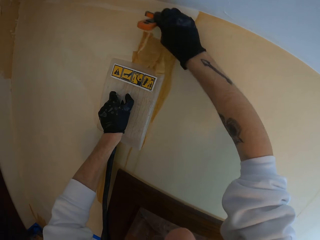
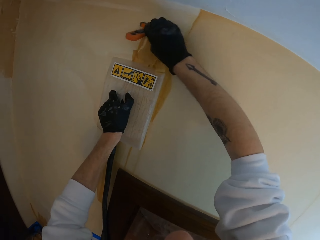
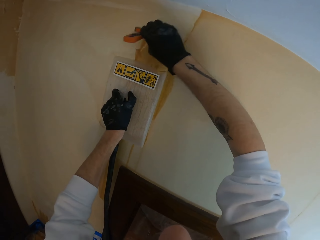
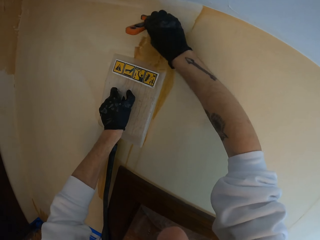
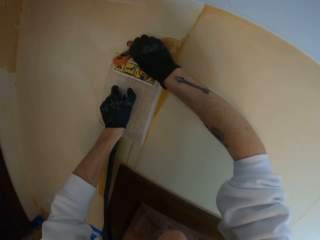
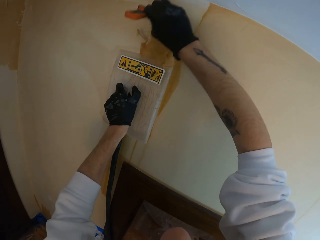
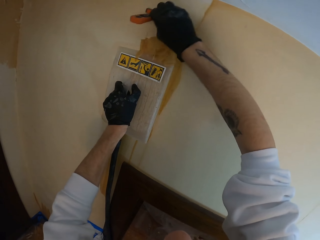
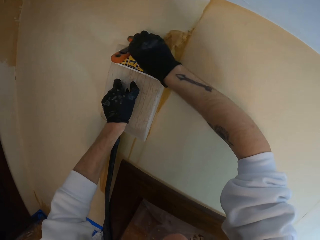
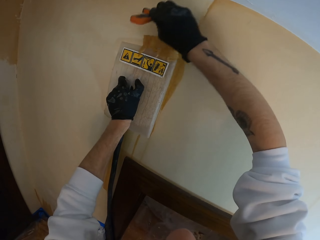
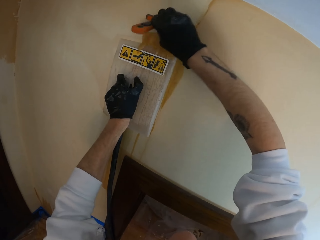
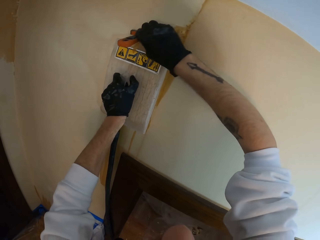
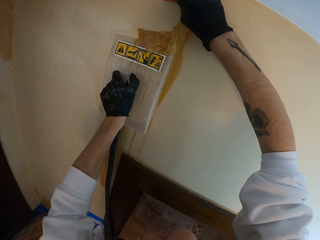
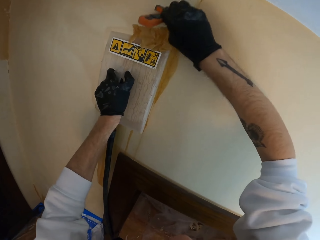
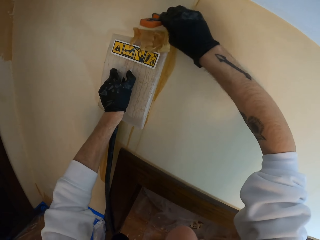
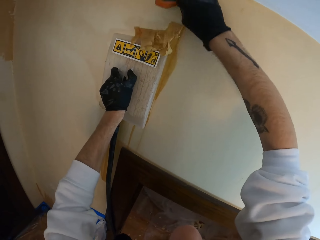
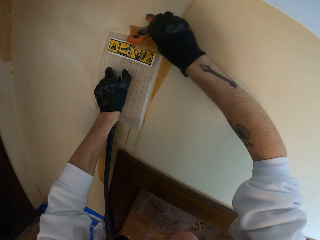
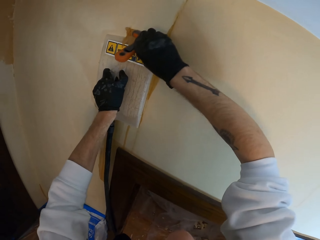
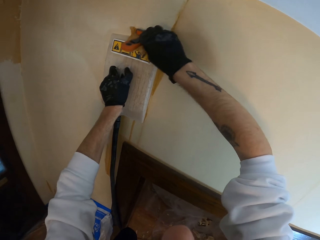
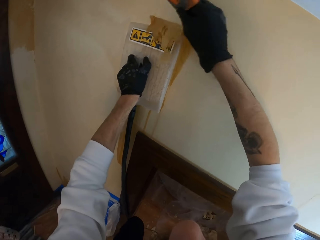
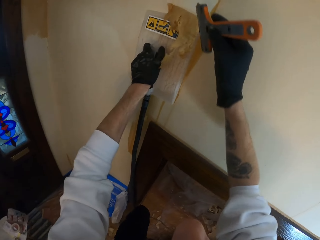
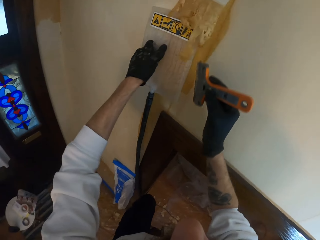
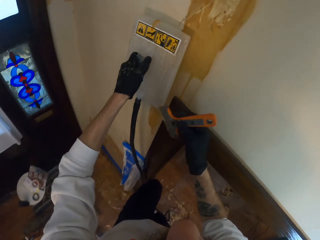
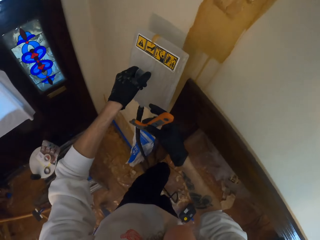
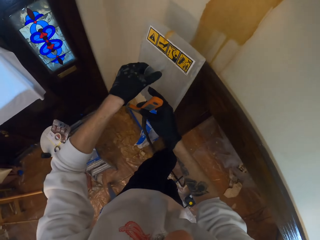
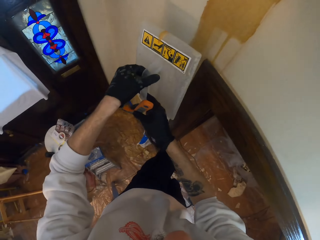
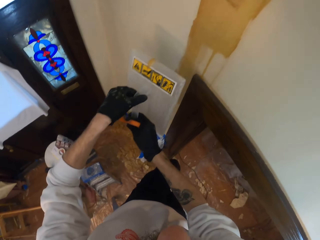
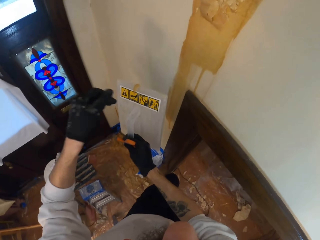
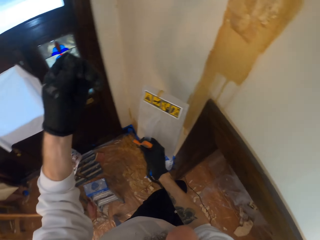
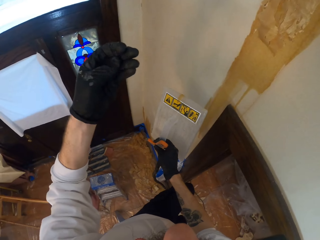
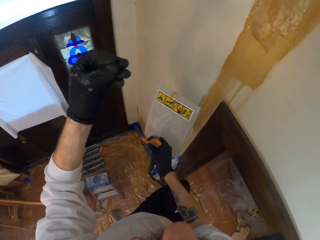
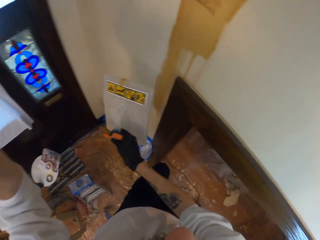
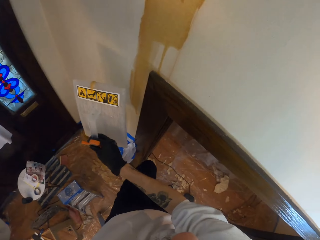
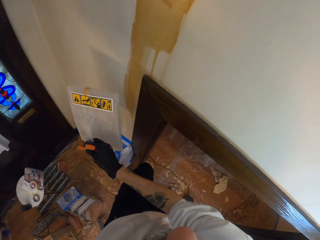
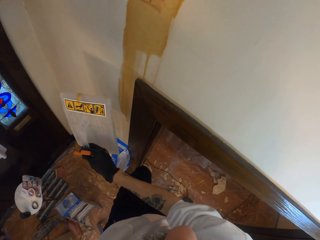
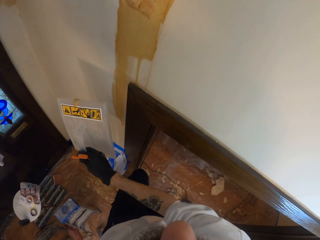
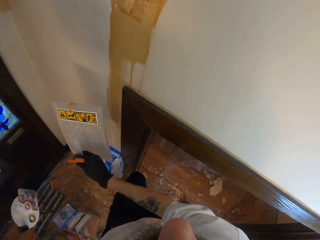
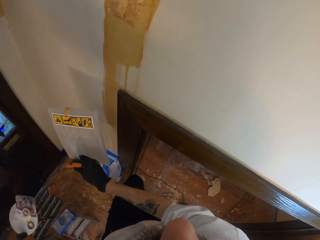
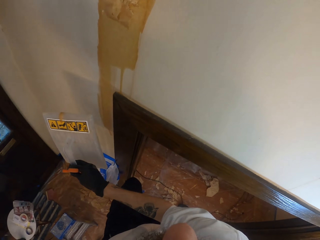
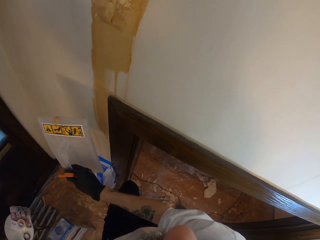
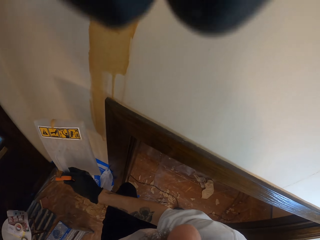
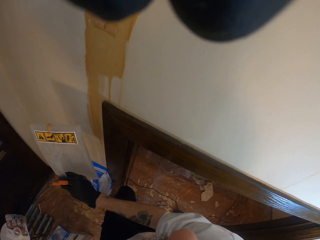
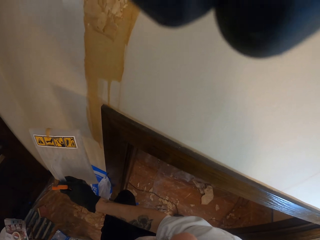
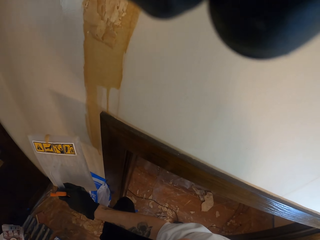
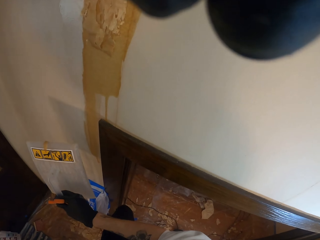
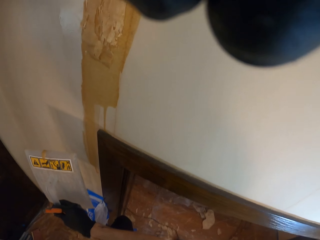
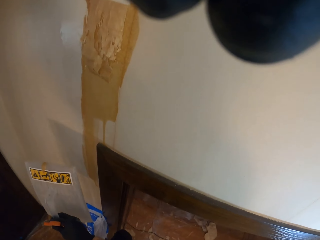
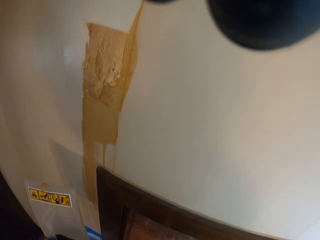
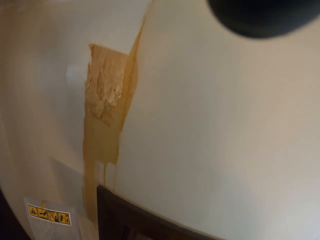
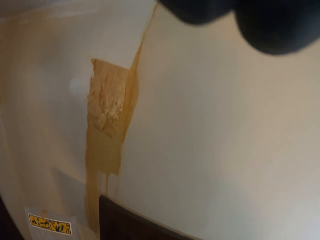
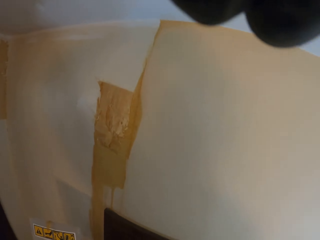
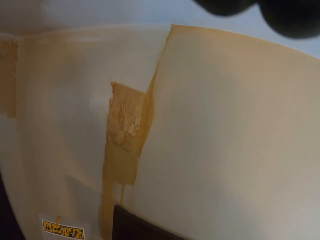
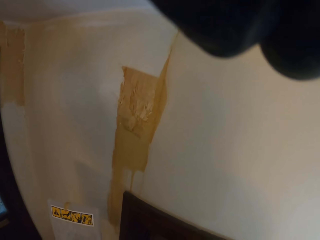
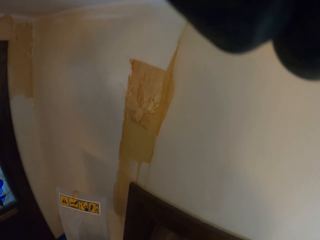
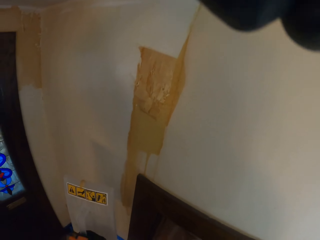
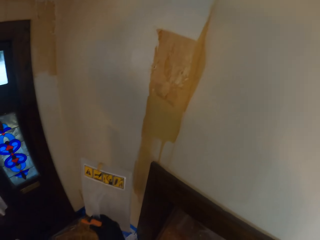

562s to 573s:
The camera wearer holds the wall steamer with his right hand. He changes the hand holding the wall smoother. He lifts his left hand. He touches the body. He adjusts the camera.

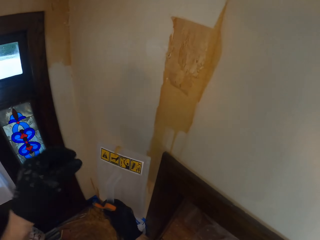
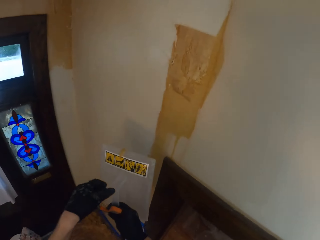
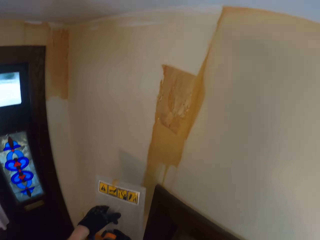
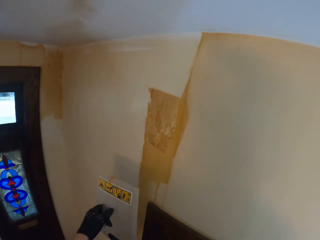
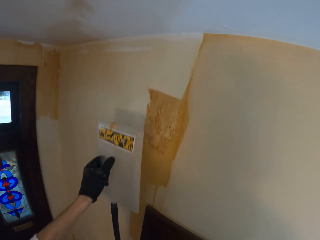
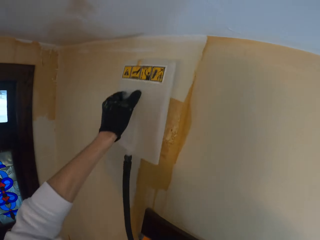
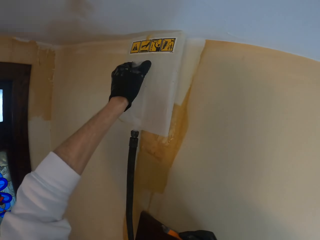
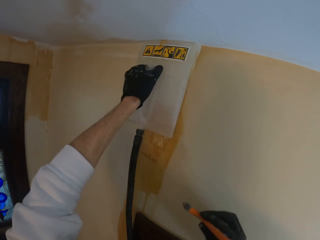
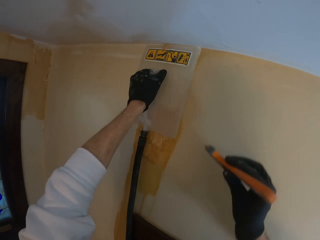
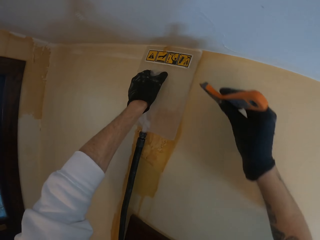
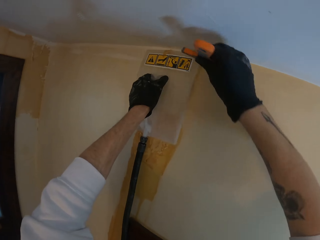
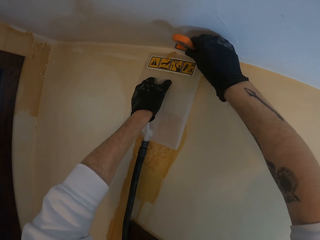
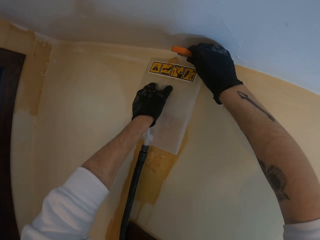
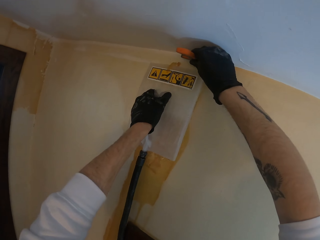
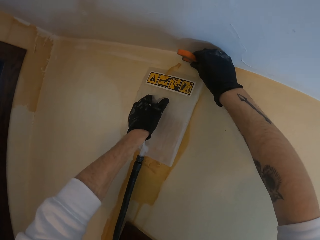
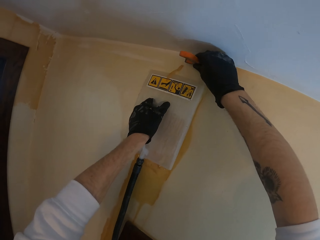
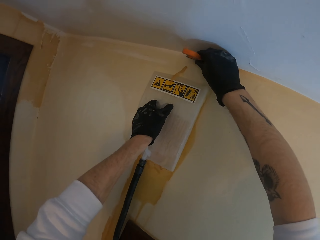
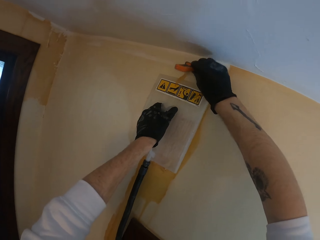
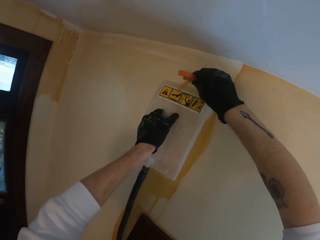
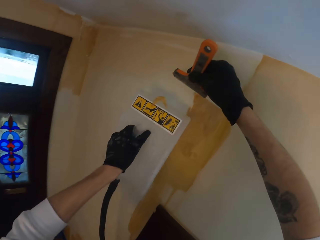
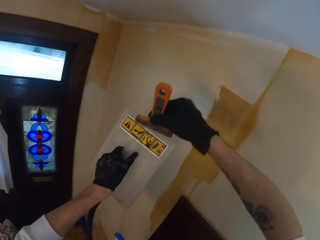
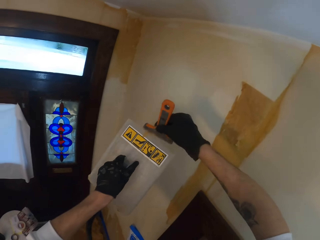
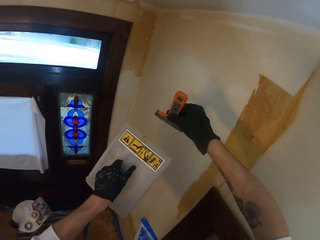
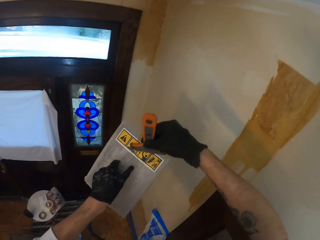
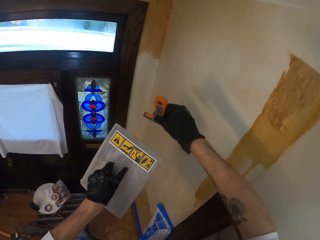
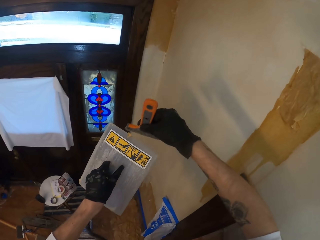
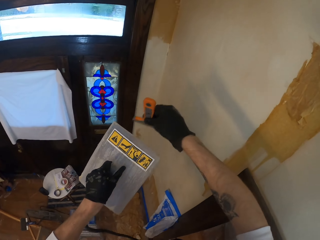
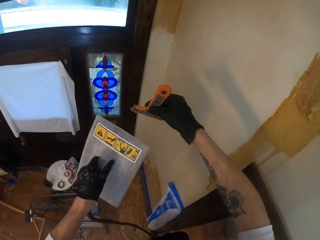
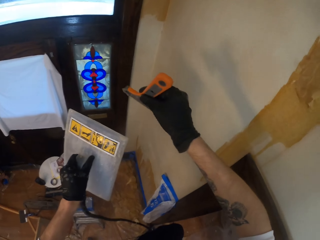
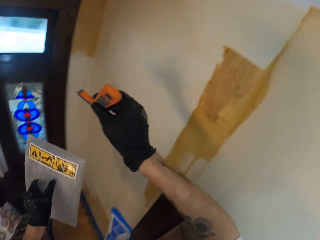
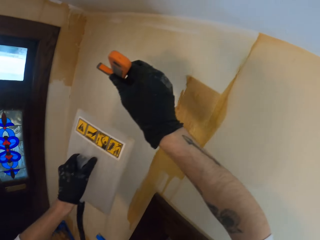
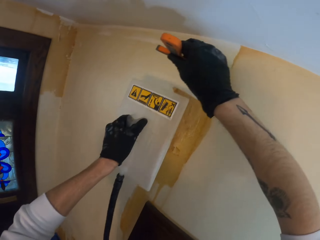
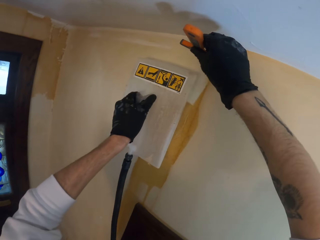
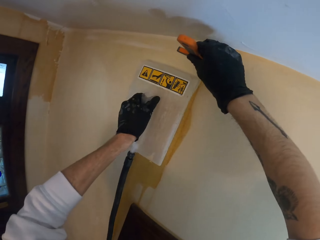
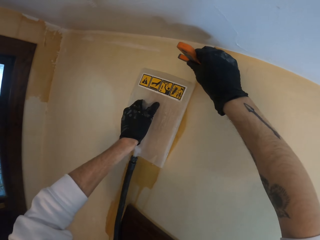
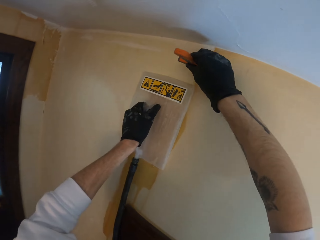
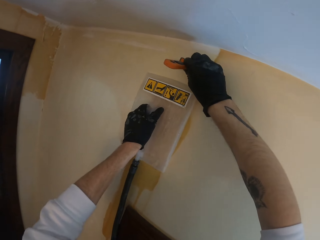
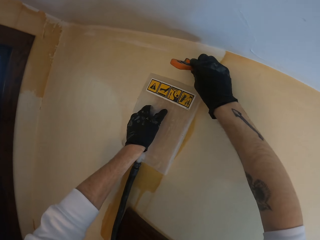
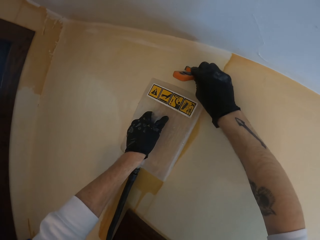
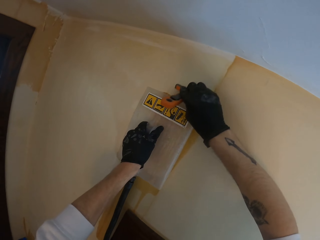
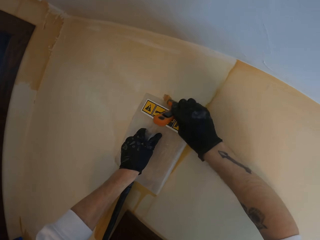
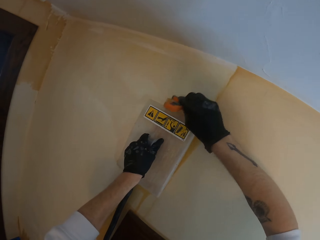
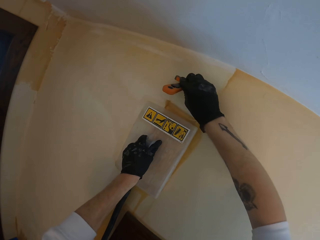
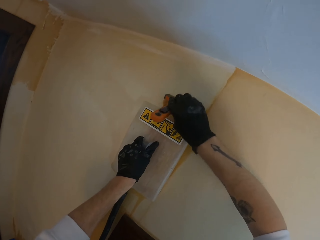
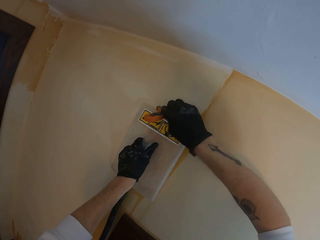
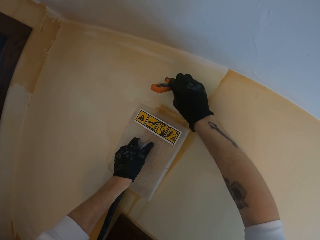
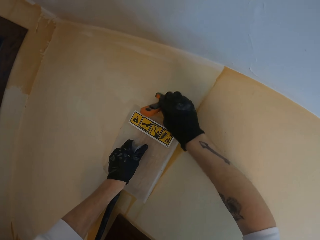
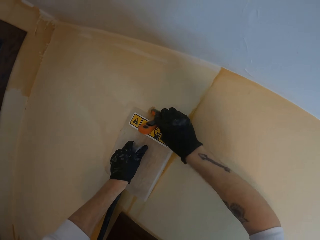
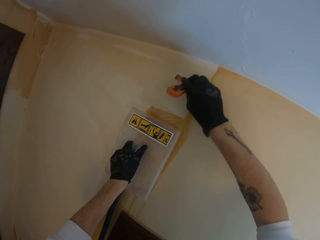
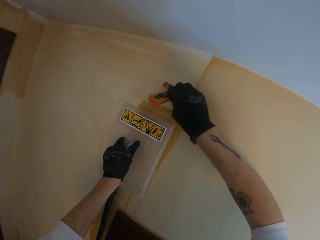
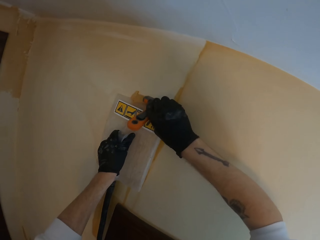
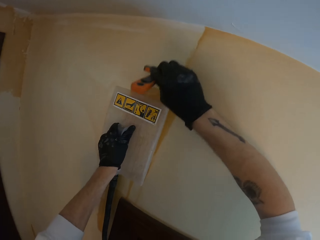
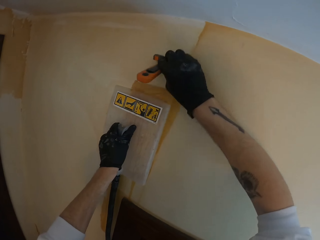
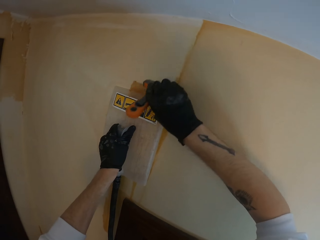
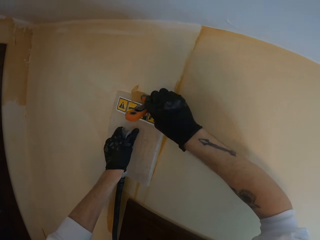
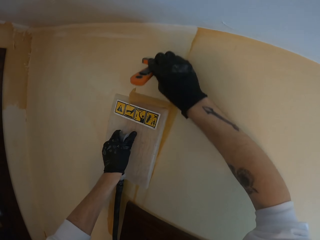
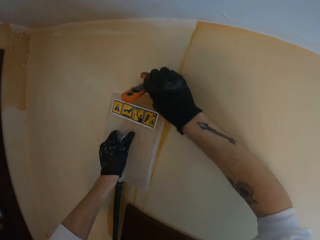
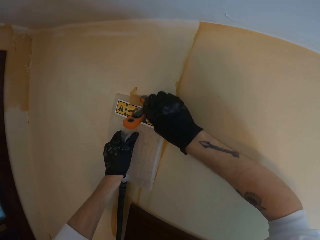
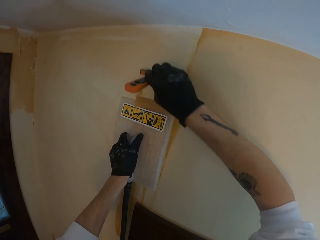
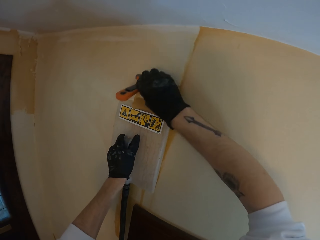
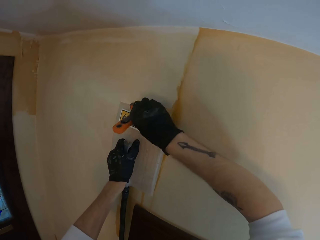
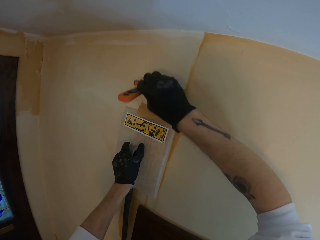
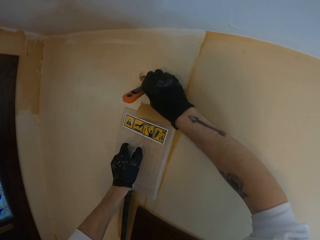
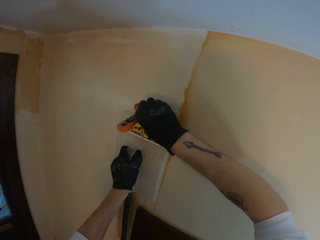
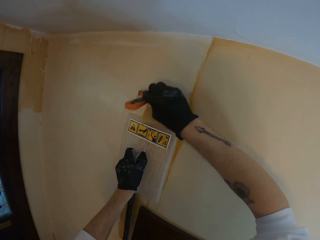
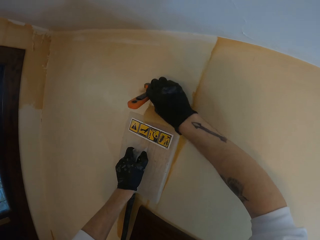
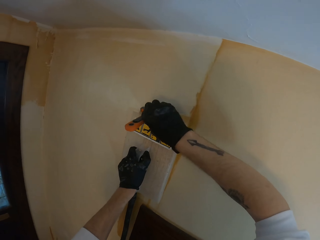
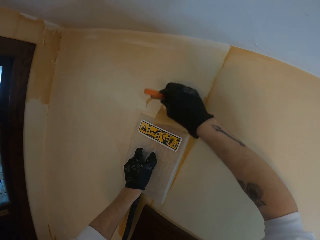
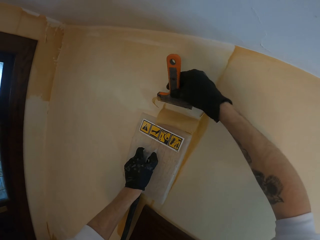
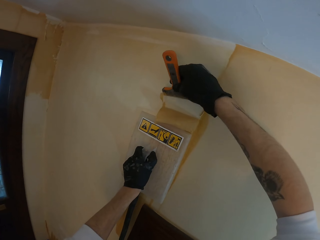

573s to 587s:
The camera wearer changes the hand holding the wall smoother. He holds the wall steamer with his left hand. He smooths the wall. He moves the wall steamer on the wall. He strips off the wallpaper with the wallpaper scraper. He removes the wallpaper on the wall steamer. He smooths the wall. He moves the wall steamer on the wall. He strips off the wallpaper with the wallpaper scraper.
